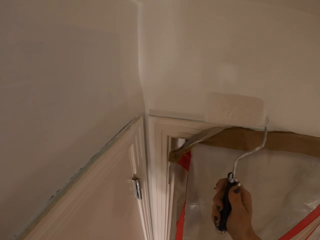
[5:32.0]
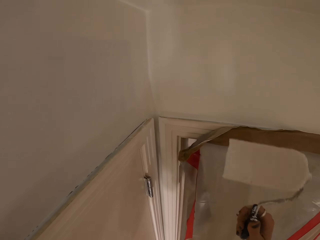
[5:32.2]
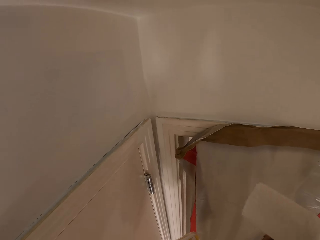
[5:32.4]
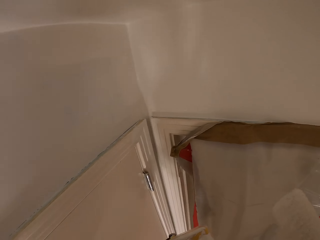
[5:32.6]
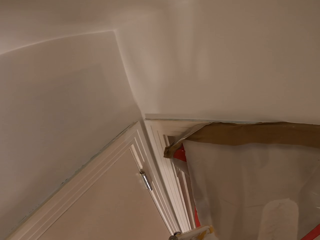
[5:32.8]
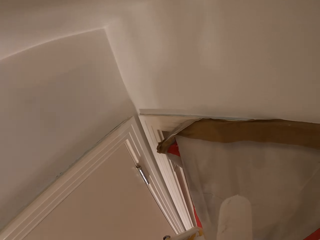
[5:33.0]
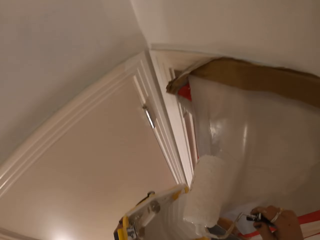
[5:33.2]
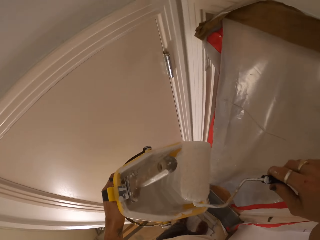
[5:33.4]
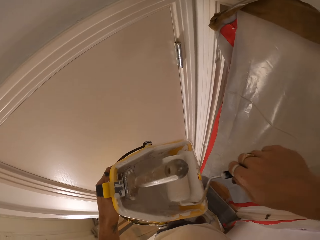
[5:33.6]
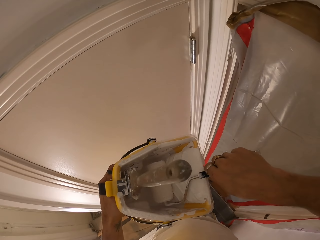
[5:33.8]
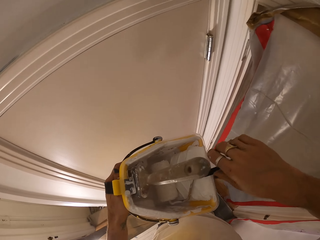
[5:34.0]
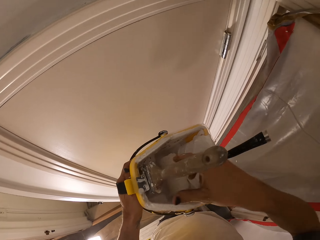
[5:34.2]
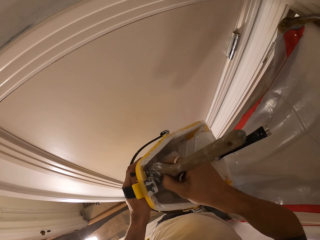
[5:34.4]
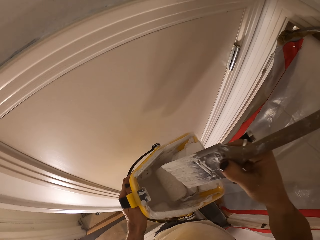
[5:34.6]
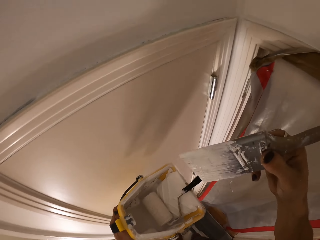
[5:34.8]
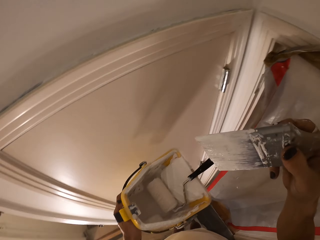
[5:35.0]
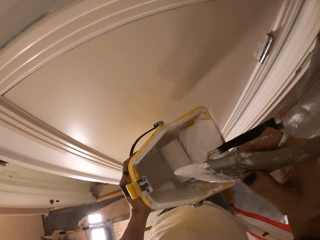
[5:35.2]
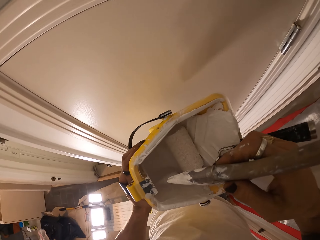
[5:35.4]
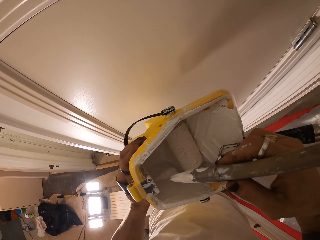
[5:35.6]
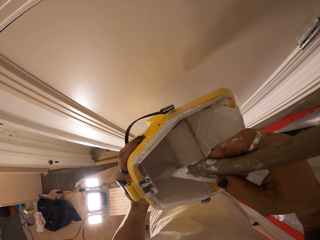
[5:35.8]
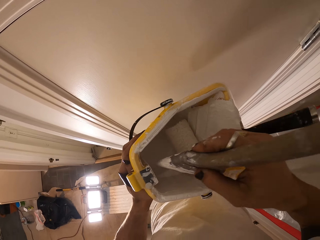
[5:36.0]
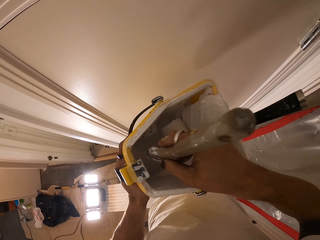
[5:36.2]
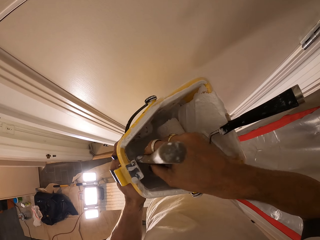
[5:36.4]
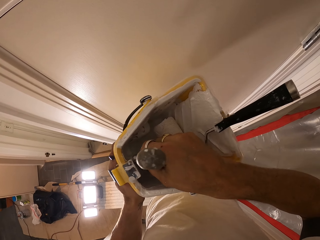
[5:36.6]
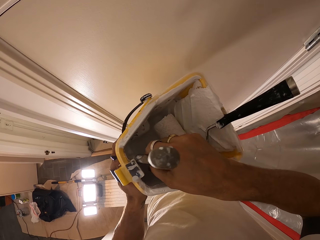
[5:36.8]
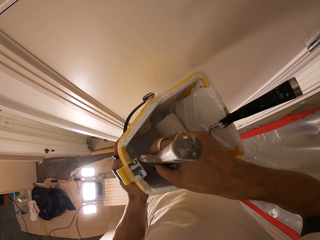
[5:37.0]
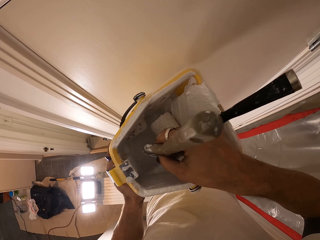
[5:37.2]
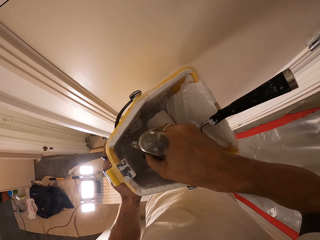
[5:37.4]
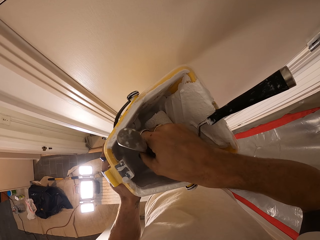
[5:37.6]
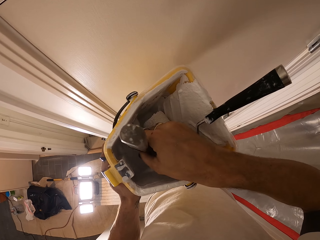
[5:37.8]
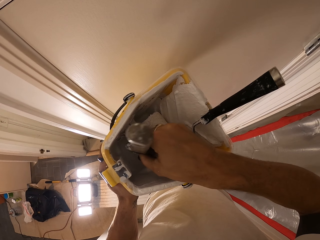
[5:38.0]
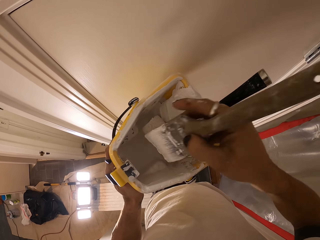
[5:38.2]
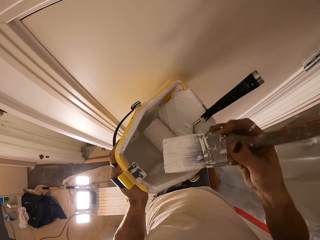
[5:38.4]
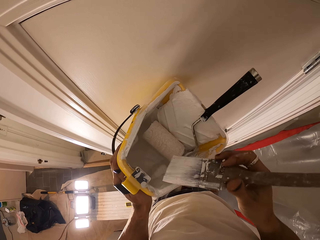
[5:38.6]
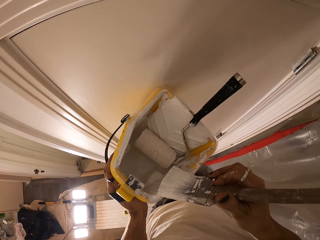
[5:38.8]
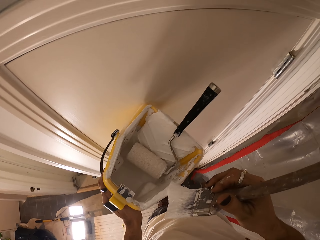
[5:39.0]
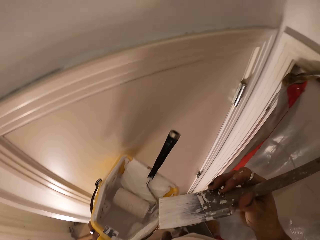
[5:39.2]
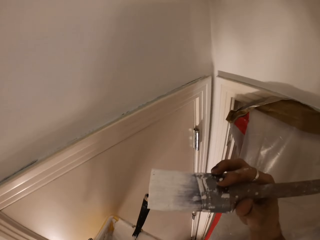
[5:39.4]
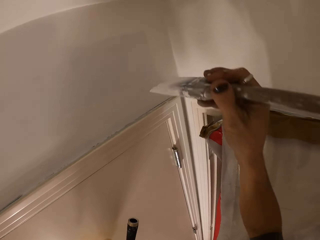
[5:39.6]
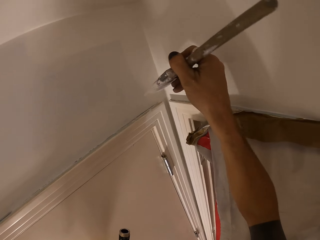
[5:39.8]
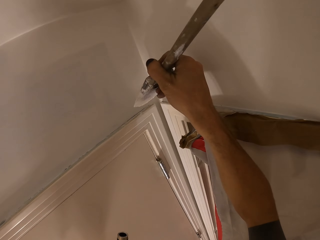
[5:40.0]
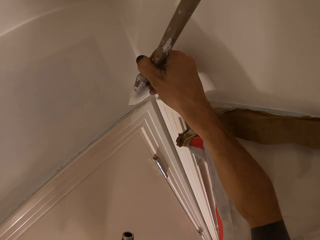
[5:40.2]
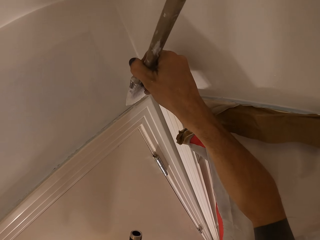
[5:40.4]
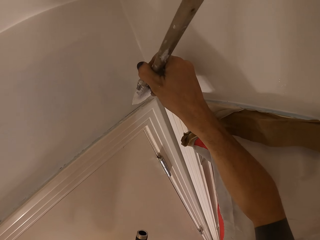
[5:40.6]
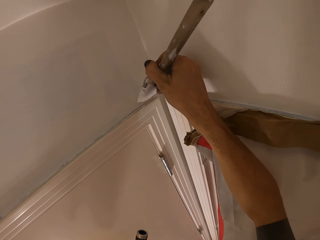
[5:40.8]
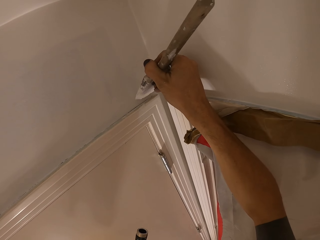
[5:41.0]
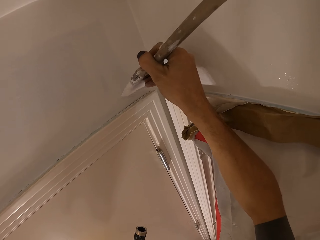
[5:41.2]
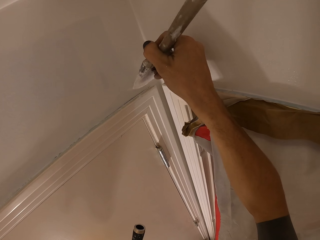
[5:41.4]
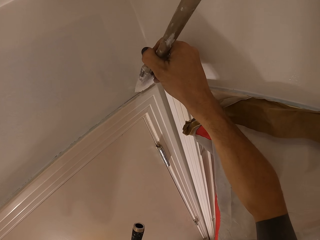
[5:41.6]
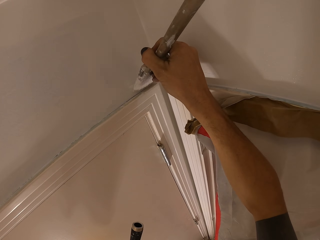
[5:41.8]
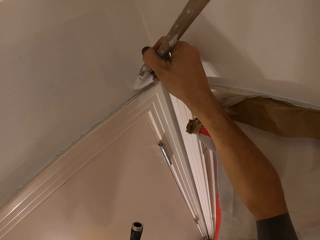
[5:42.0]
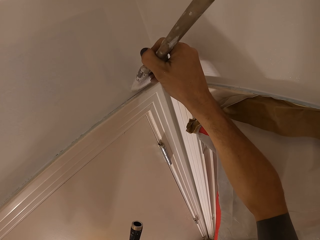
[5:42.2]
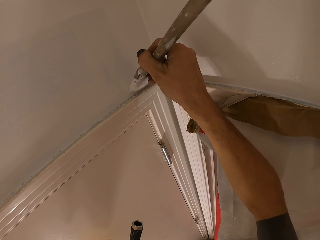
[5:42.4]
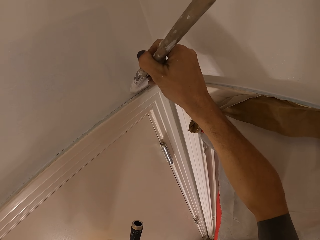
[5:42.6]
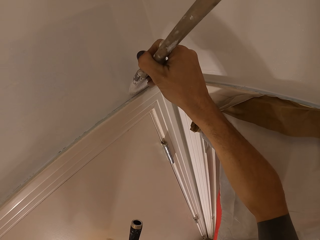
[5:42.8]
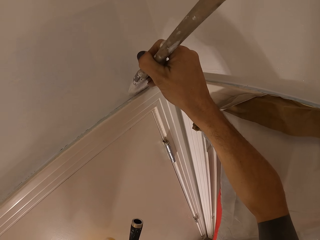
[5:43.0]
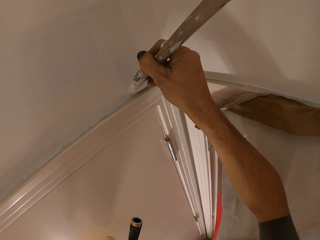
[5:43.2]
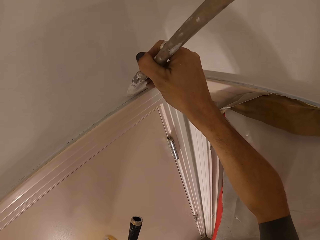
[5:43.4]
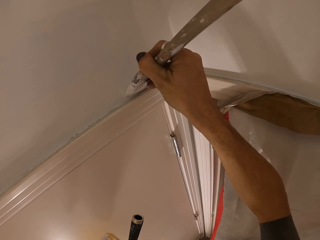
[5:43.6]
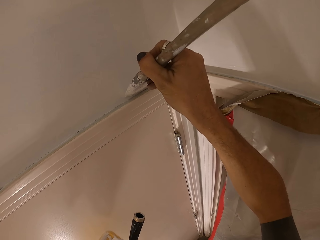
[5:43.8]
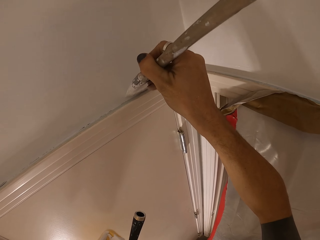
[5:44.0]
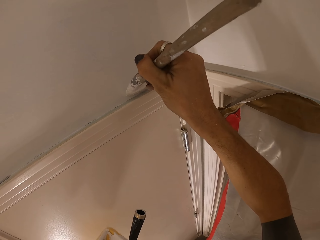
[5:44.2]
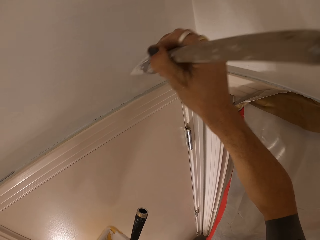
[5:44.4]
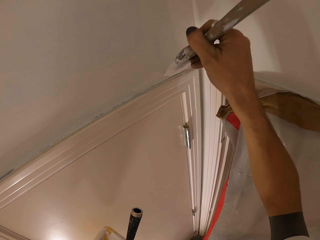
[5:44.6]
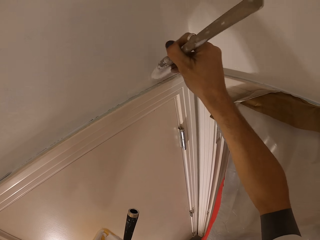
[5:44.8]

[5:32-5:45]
The camera wearer takes a paint brush. They paint the wall by the brush.

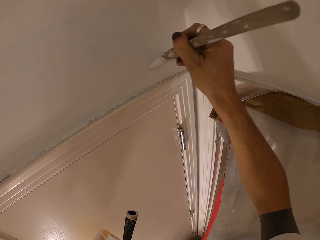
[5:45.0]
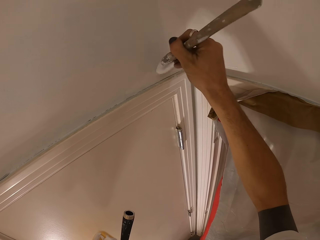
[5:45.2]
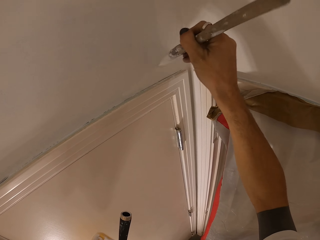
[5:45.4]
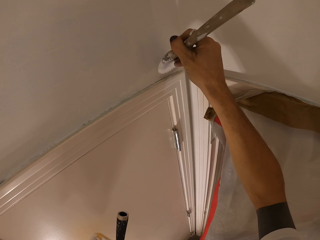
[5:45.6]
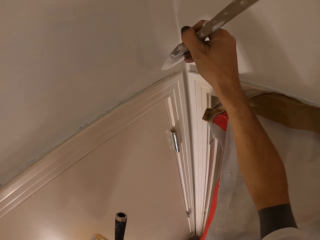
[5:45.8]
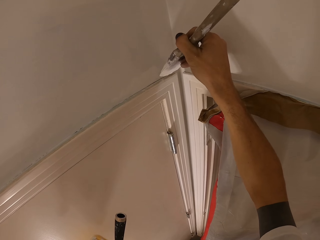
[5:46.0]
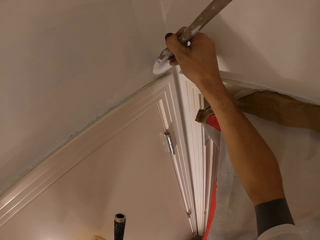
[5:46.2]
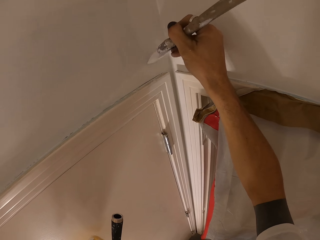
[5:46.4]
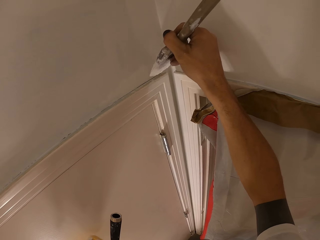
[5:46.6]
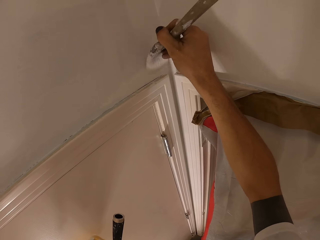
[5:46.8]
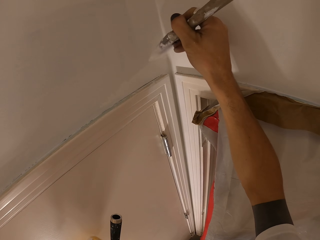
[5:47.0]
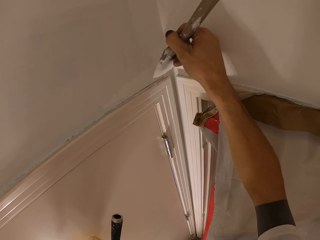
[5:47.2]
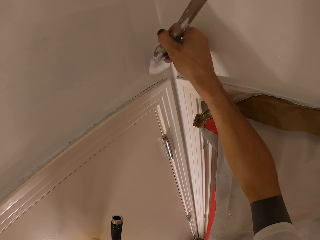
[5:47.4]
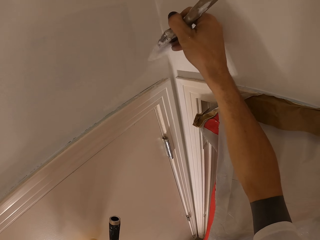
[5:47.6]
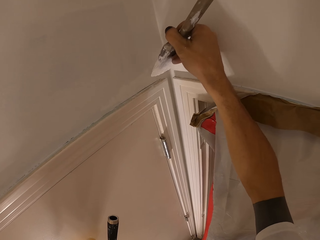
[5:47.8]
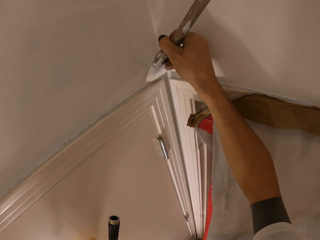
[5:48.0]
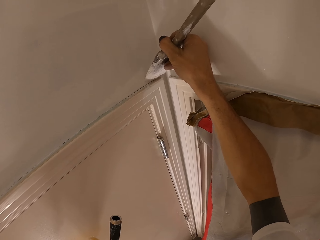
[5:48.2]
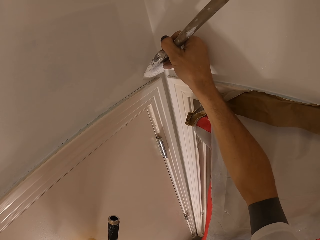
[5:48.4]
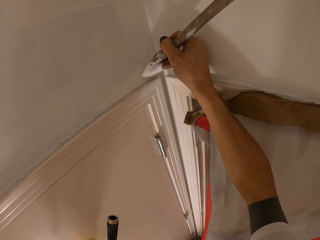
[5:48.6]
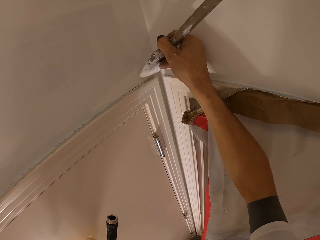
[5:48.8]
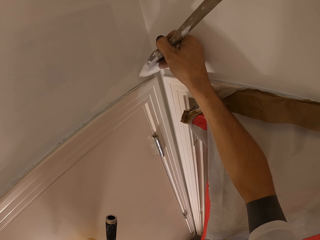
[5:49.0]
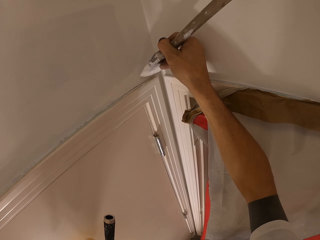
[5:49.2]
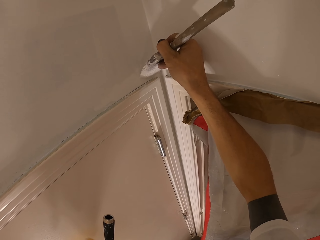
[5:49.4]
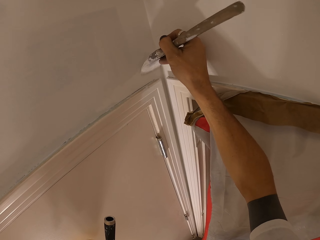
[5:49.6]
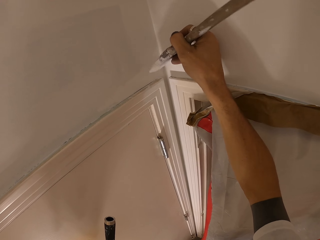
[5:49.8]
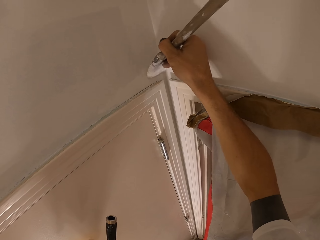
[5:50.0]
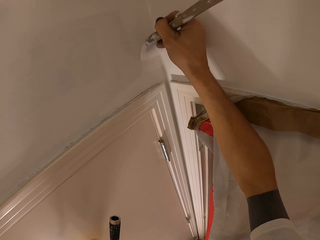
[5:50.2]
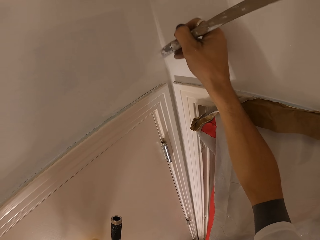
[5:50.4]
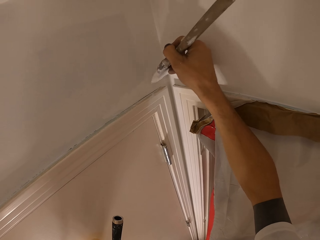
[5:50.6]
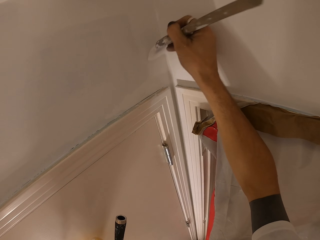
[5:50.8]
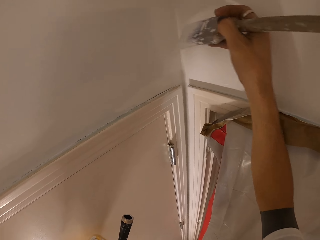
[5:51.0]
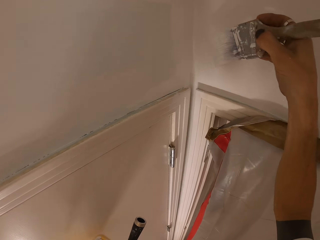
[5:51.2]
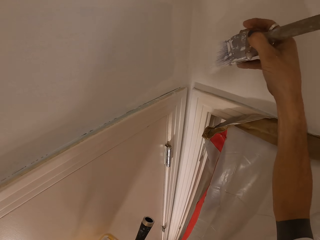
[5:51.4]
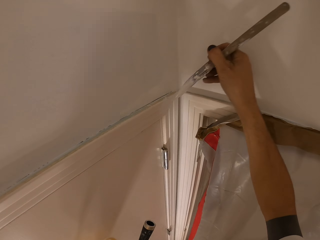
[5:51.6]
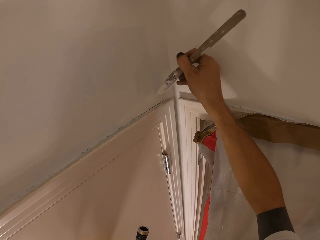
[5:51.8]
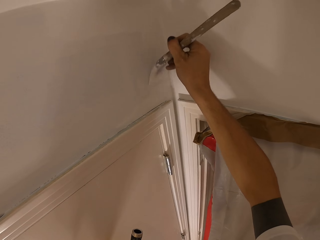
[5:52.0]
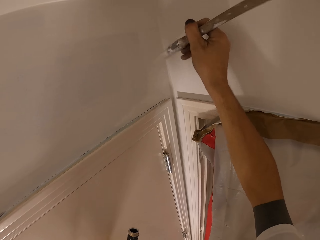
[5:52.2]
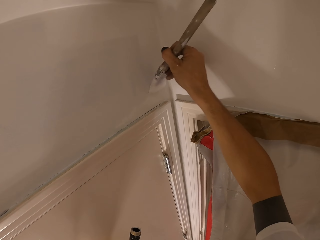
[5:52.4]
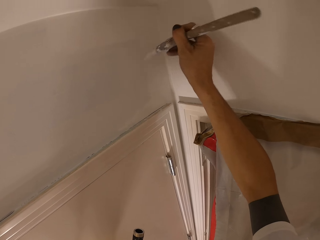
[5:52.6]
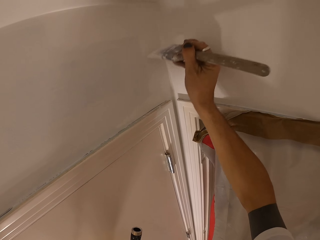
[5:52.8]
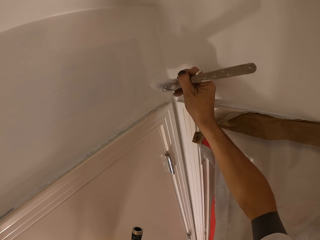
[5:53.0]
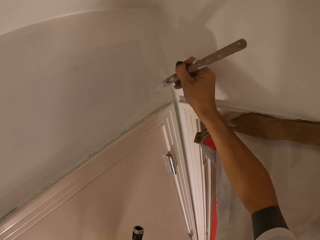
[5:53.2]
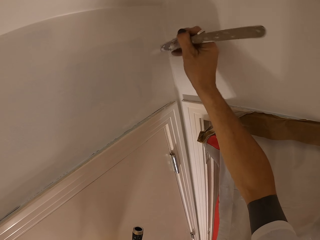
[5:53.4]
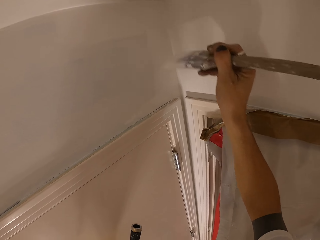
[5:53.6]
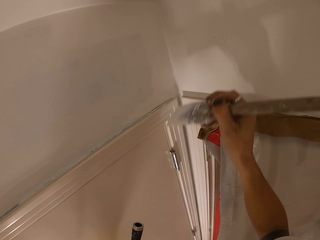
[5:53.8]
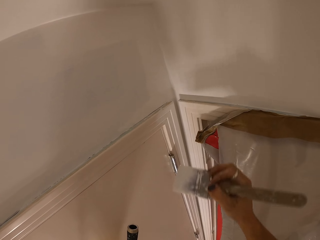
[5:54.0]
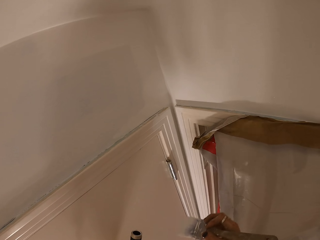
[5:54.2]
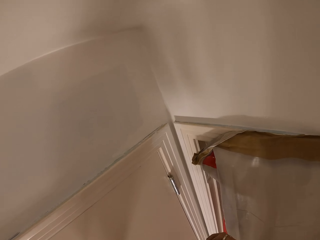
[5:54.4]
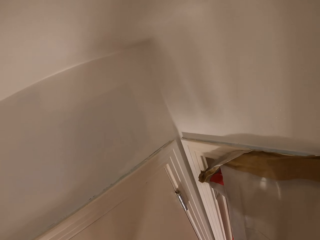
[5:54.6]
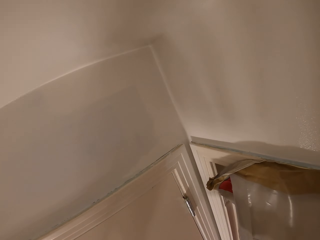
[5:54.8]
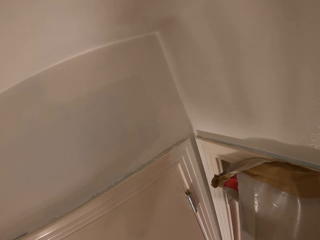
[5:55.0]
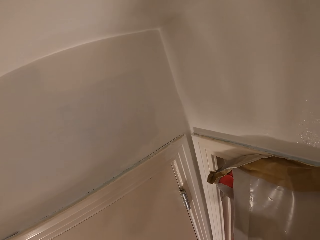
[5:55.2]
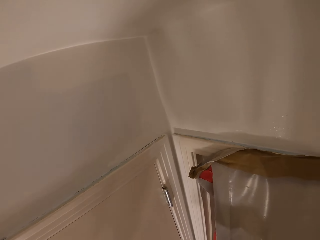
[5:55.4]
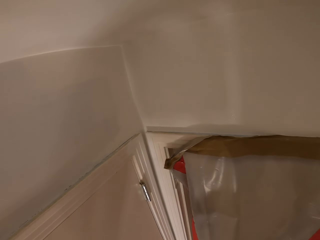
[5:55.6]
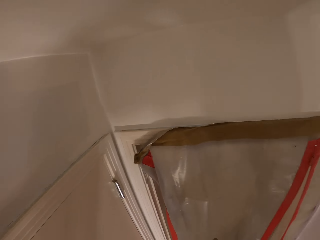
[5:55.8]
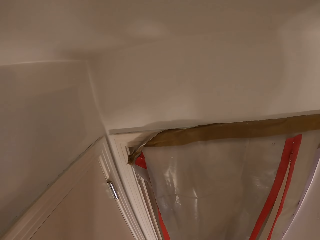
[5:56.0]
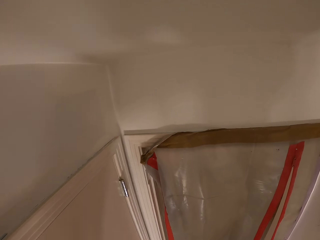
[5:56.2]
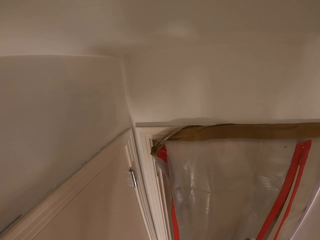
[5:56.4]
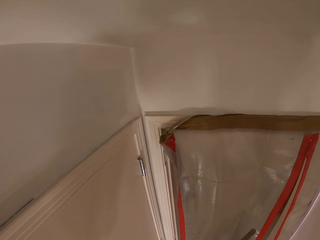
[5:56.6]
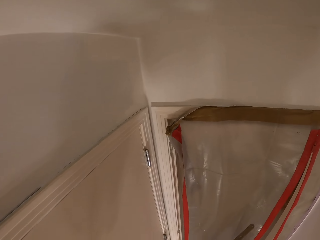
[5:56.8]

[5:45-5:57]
The camera wearer paints a wall.
